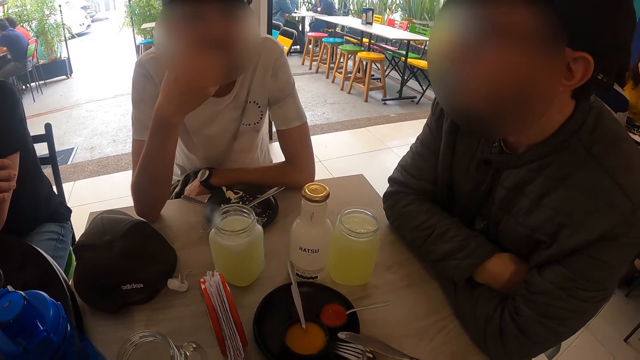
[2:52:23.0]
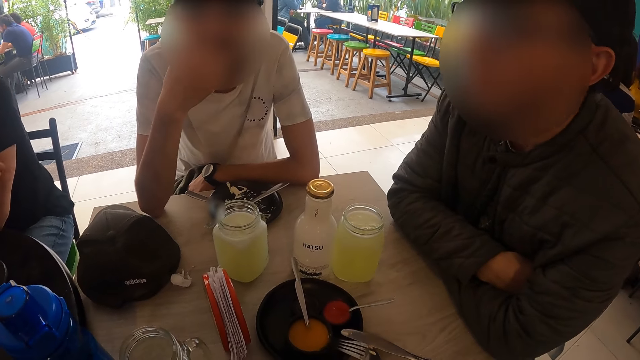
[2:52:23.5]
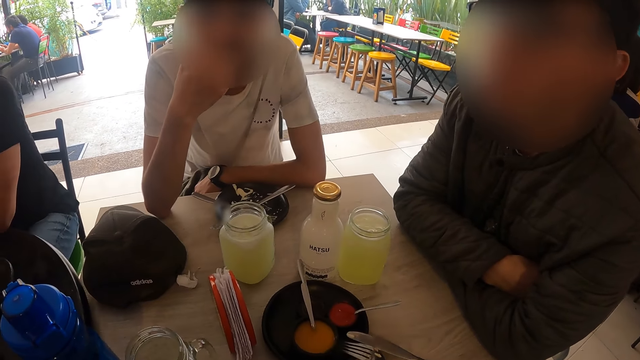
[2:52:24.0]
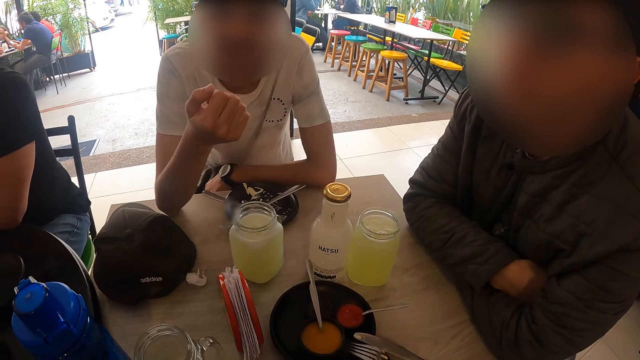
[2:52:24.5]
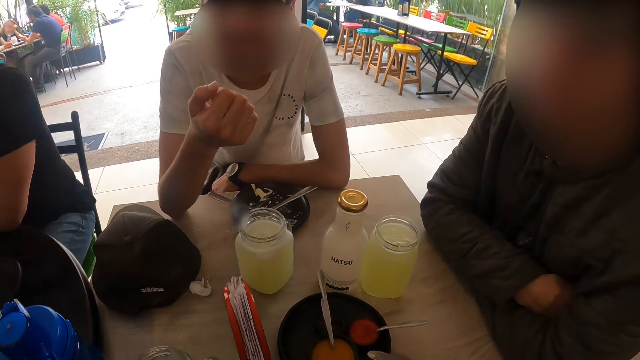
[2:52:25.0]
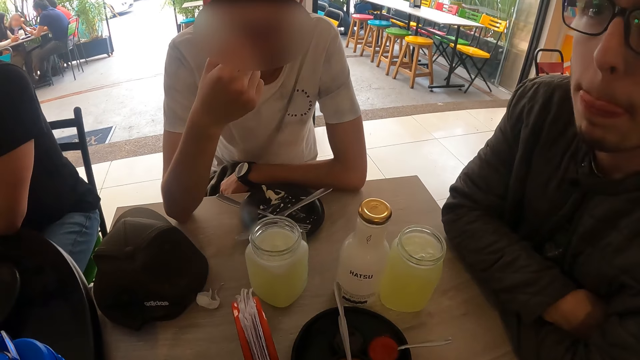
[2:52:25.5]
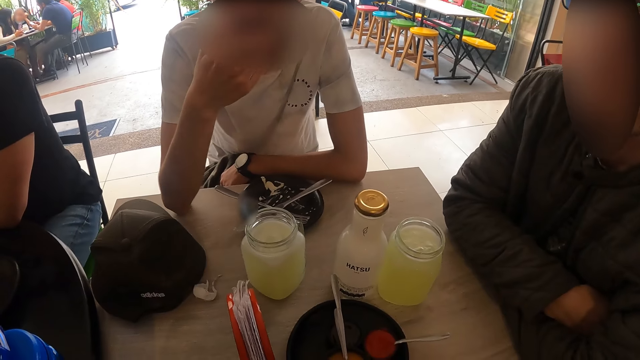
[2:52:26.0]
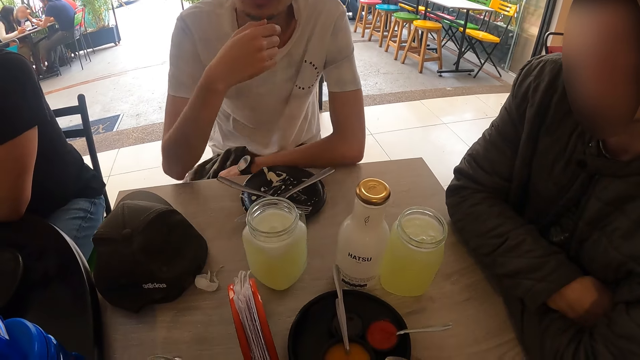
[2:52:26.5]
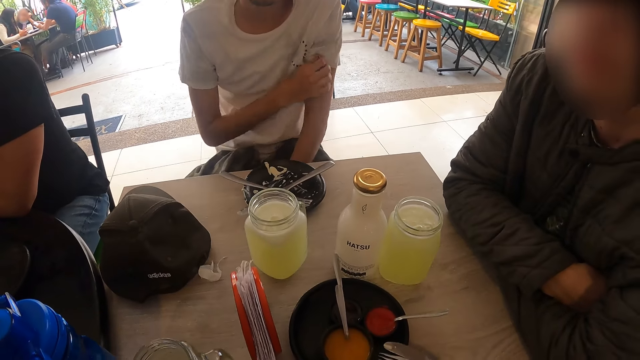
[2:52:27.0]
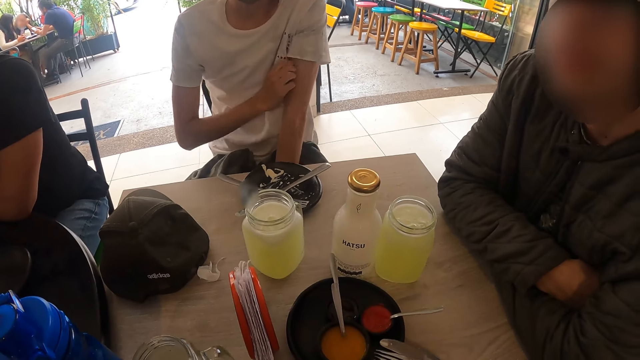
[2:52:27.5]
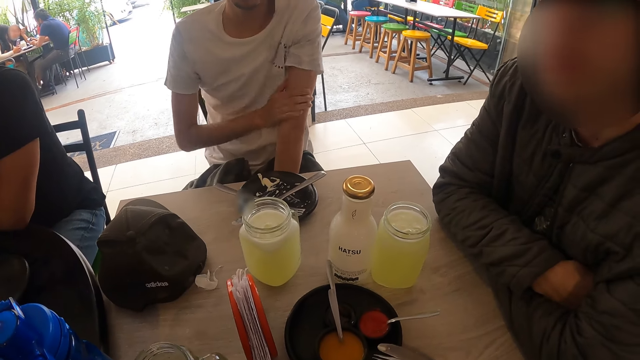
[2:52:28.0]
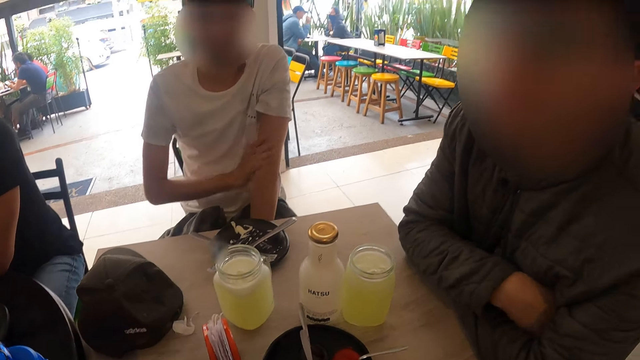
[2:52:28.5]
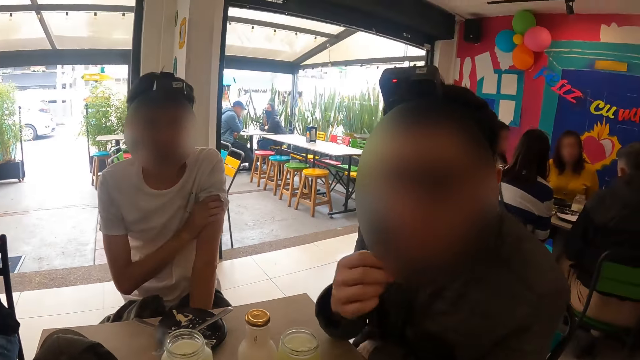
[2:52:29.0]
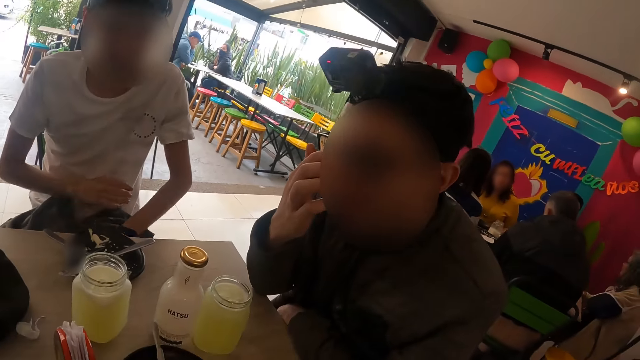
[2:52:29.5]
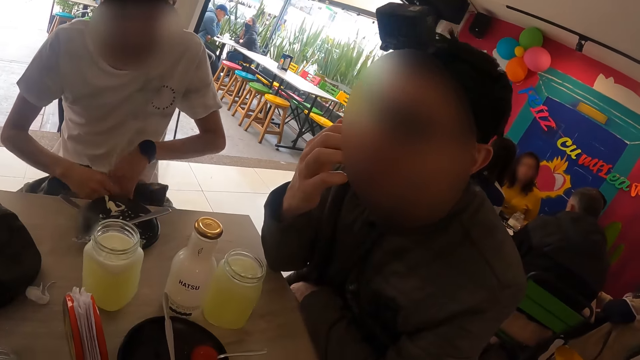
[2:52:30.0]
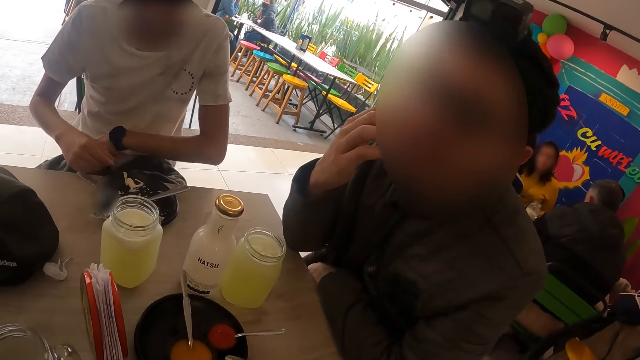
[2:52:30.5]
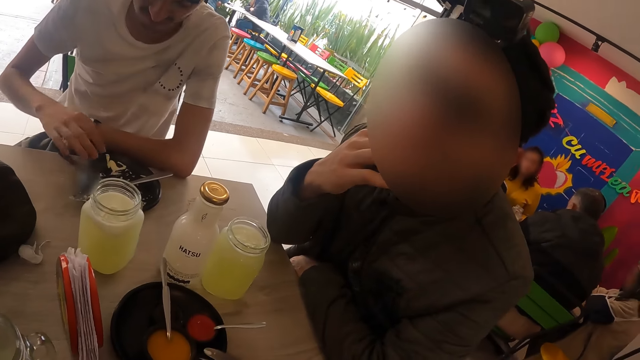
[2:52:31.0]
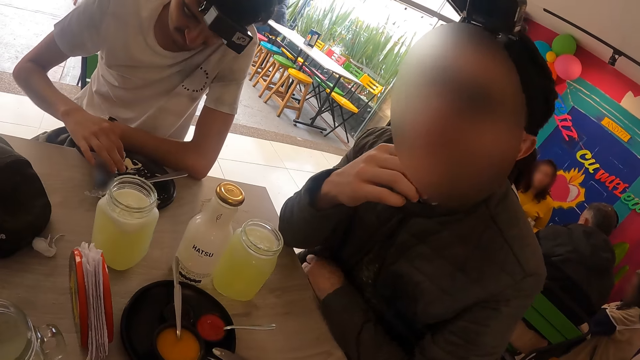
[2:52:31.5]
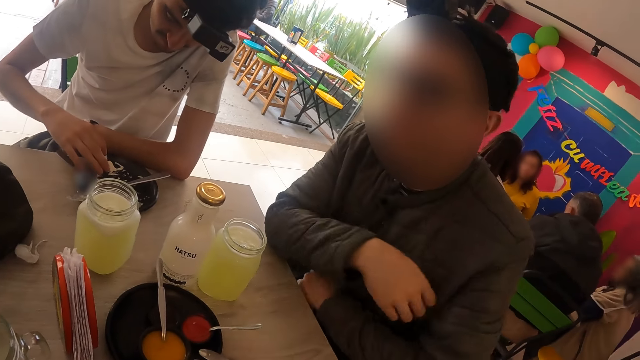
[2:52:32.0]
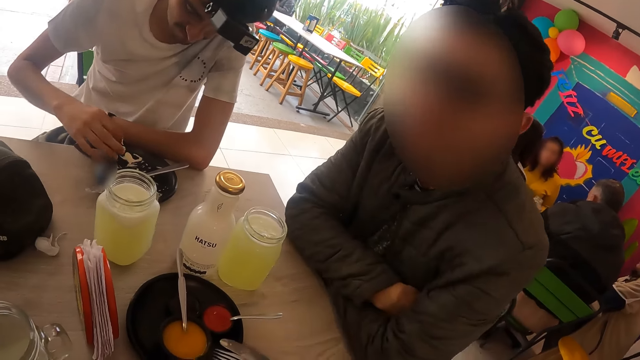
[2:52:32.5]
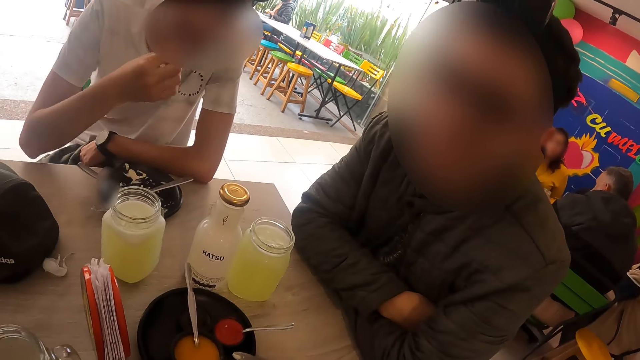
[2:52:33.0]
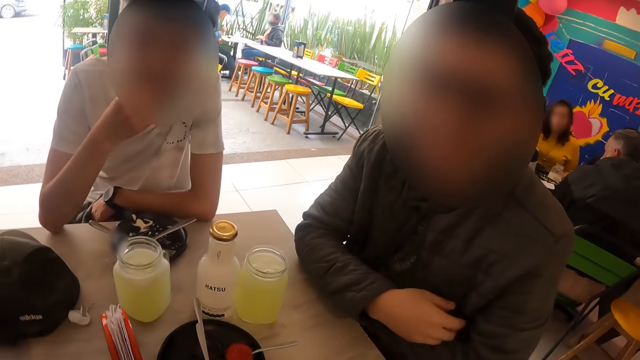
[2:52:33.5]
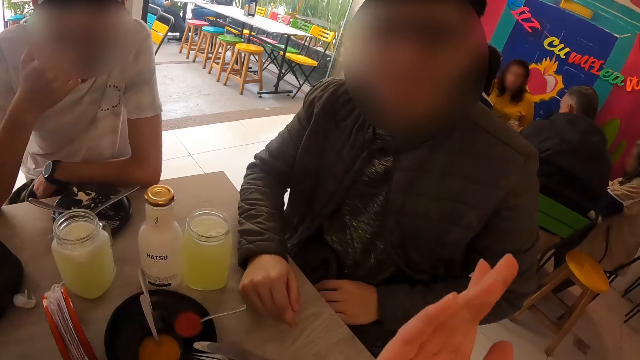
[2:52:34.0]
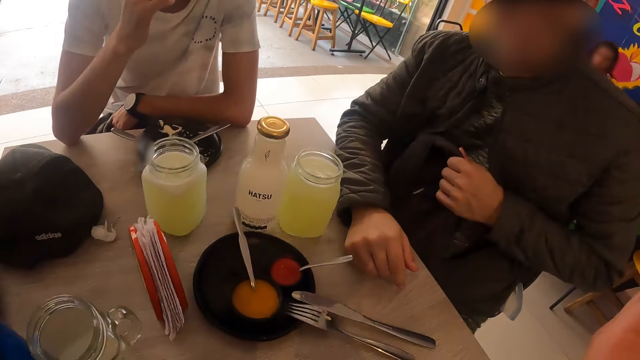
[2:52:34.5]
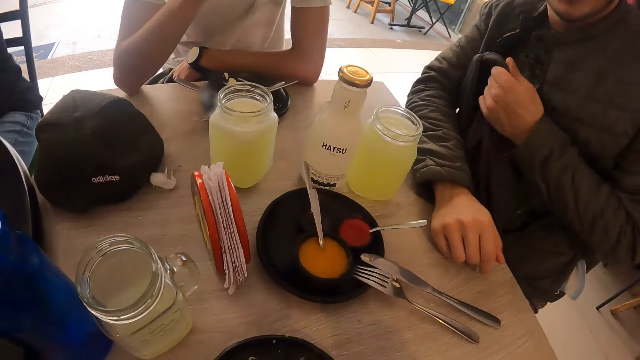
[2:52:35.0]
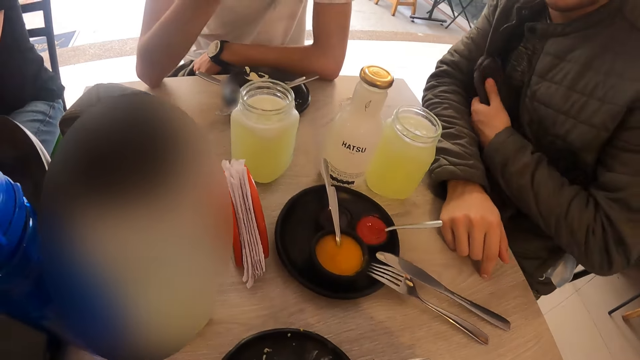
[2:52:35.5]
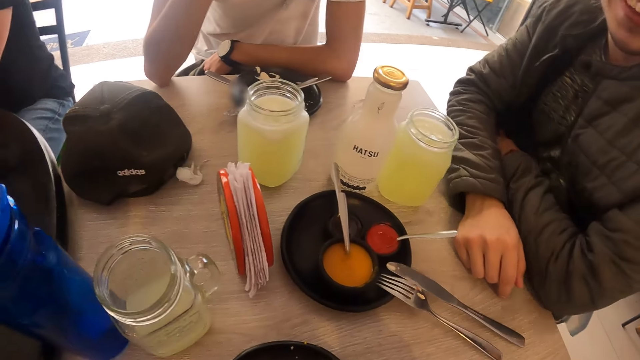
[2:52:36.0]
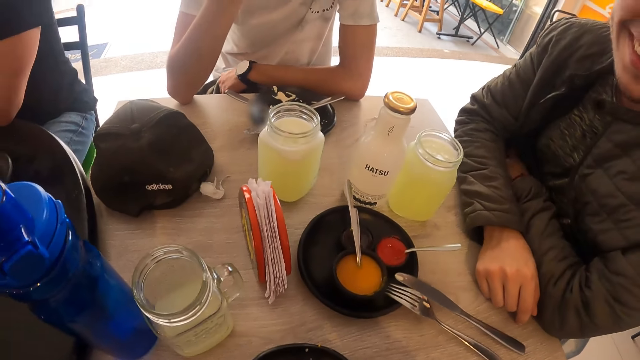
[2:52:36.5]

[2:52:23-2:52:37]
A man scratches his left hand with his right hand. Another man adjusts his pair of glasses with his right hand. The camera wearer looks around. The first man eats from a plate on the table with his right hand. The camera wearer gestures with his right hand. The other man holds a bag on his lap with his left hand.

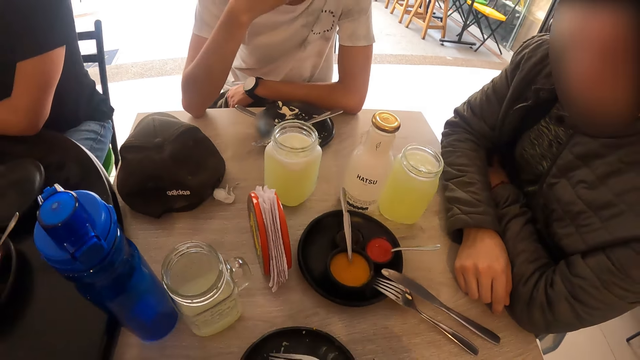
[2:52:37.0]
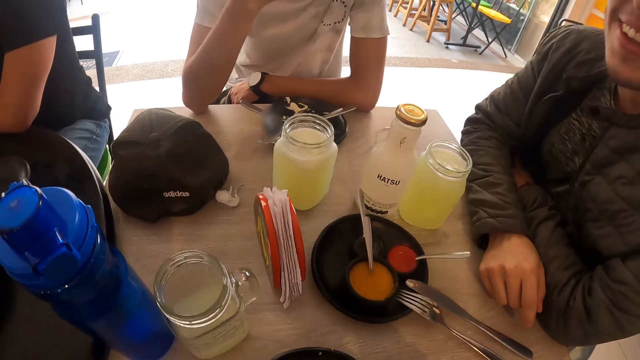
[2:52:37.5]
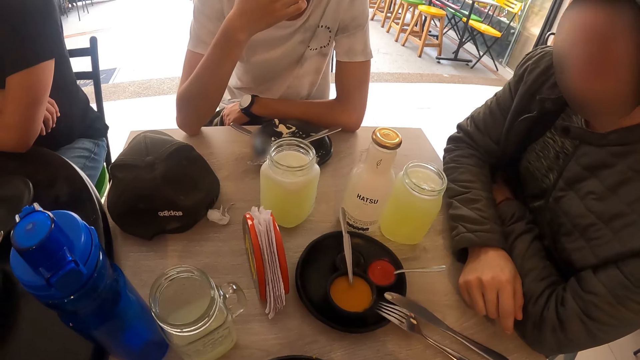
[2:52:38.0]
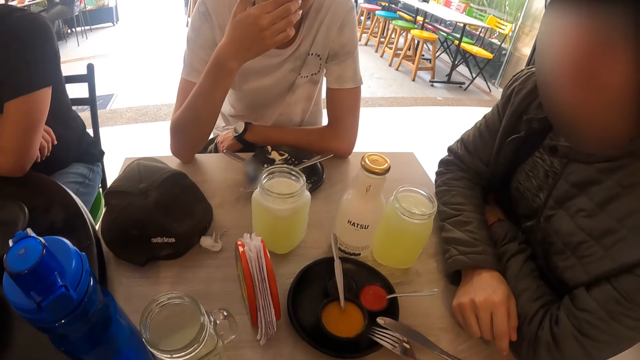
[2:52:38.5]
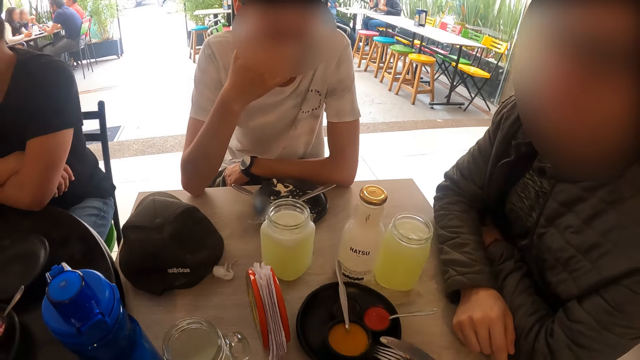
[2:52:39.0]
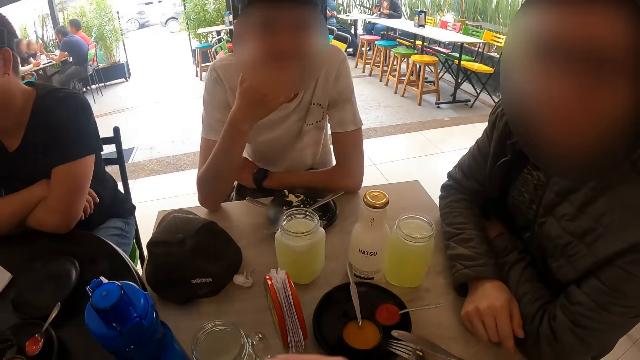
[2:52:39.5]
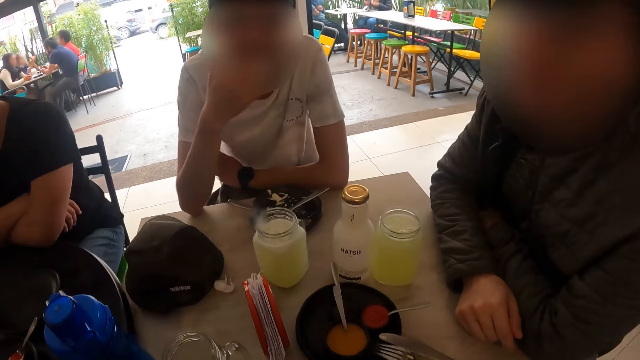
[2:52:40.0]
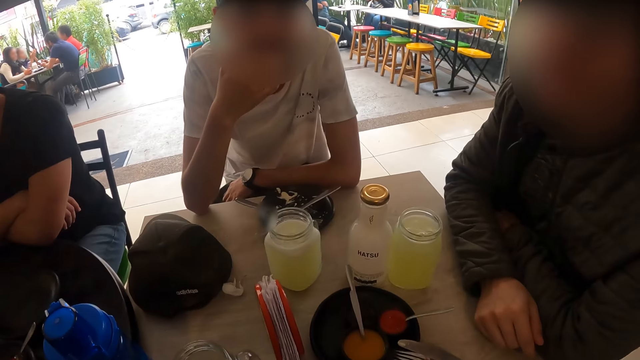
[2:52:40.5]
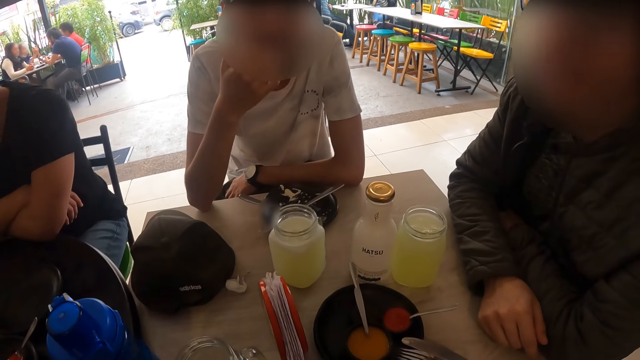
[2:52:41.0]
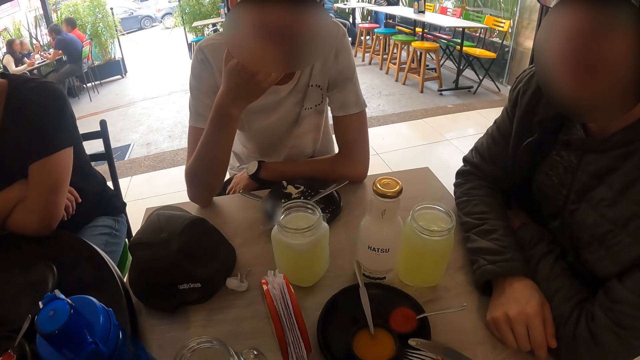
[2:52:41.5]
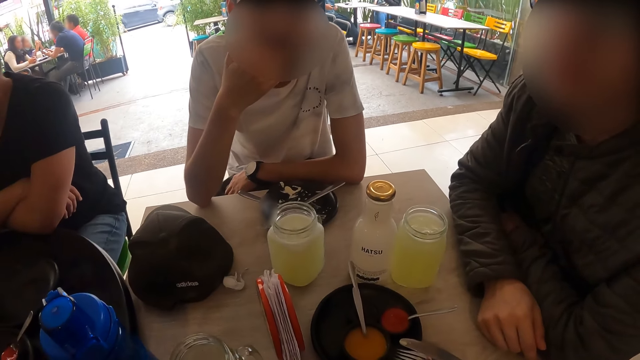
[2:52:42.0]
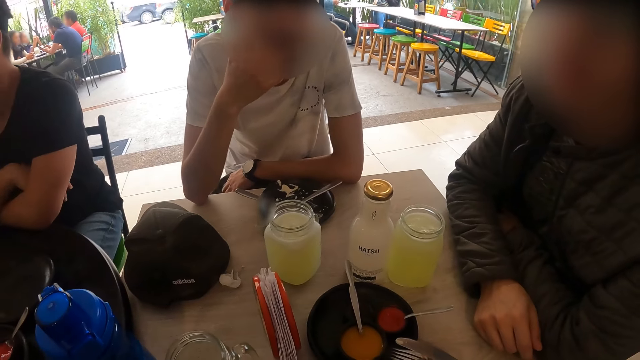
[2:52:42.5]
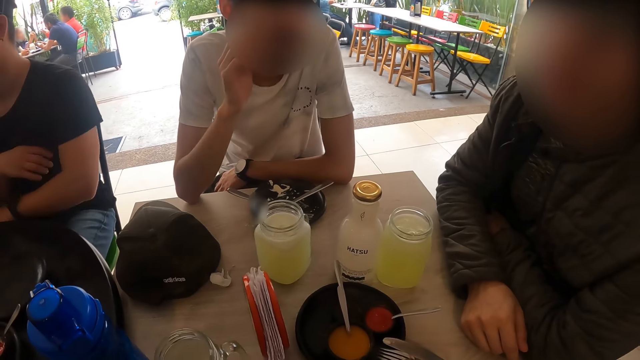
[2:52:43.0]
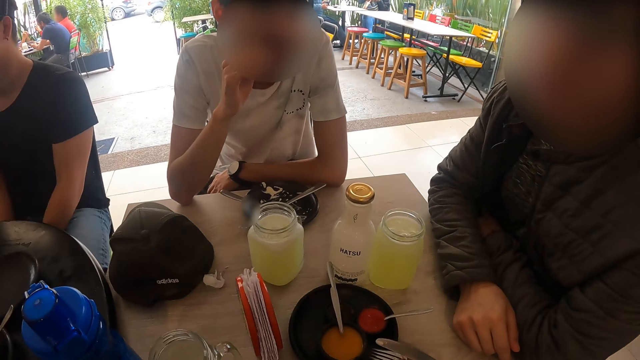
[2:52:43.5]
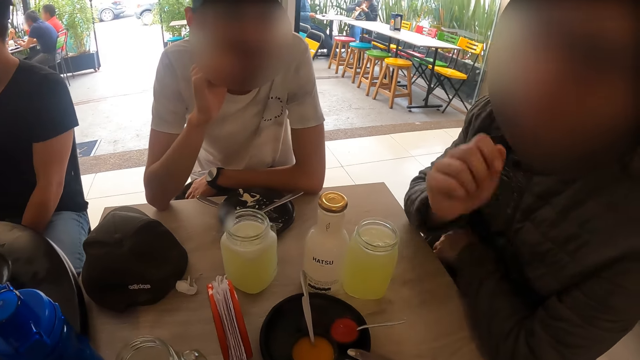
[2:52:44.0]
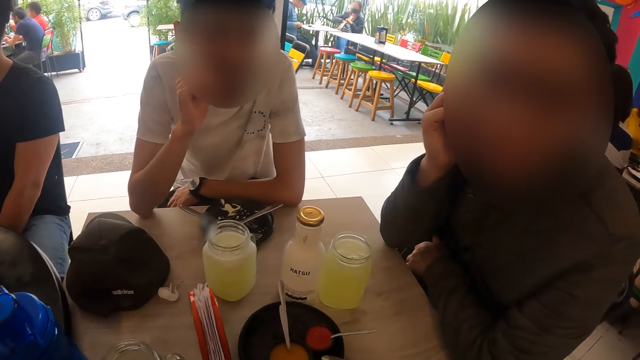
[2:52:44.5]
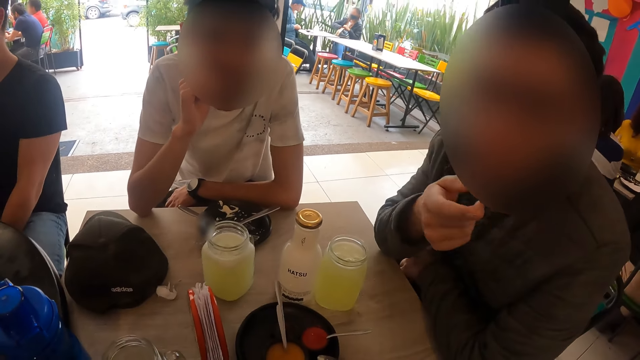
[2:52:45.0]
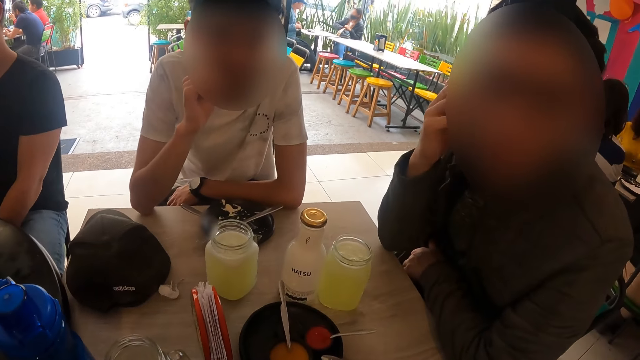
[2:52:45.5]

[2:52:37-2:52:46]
The camera wearer interacts with a man. They interact with the man and another man.
